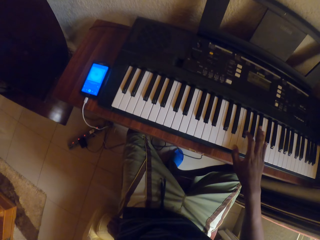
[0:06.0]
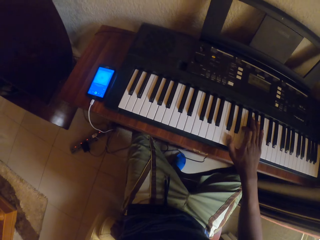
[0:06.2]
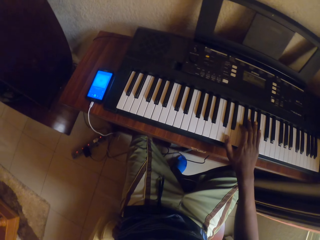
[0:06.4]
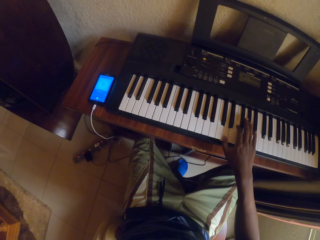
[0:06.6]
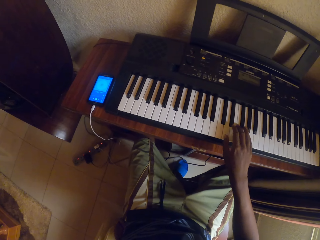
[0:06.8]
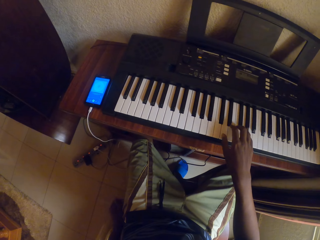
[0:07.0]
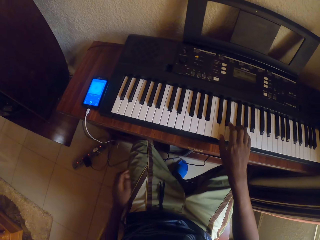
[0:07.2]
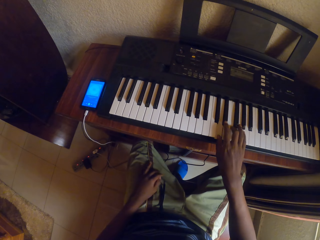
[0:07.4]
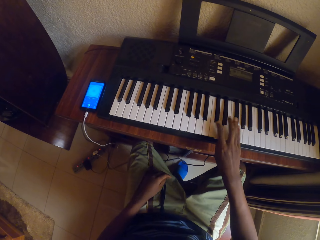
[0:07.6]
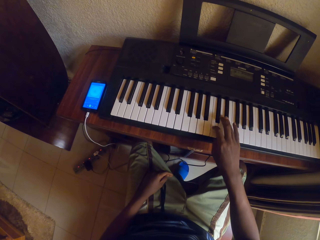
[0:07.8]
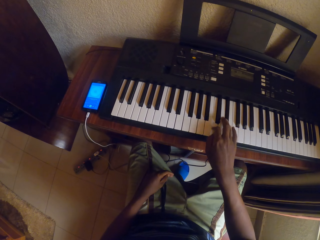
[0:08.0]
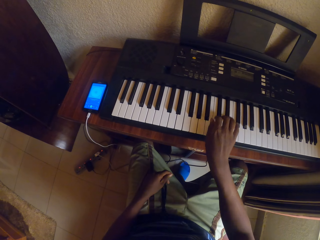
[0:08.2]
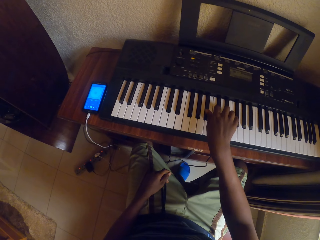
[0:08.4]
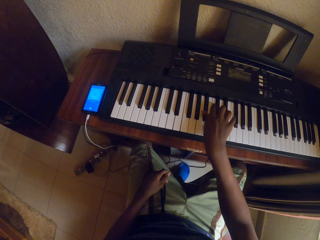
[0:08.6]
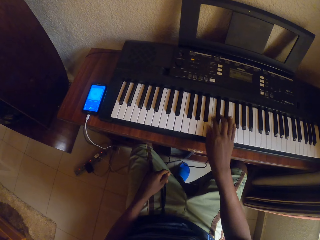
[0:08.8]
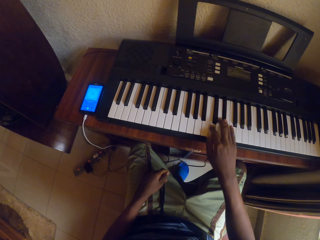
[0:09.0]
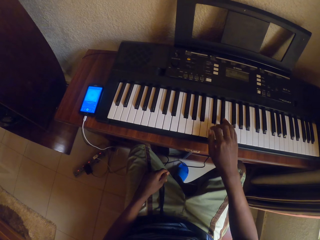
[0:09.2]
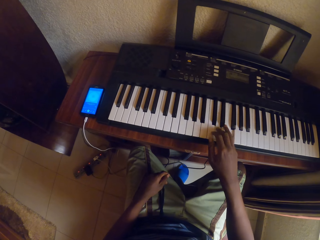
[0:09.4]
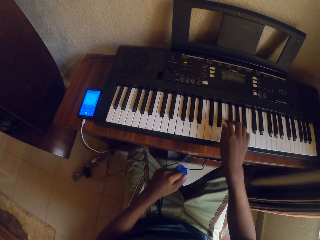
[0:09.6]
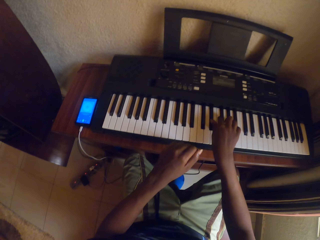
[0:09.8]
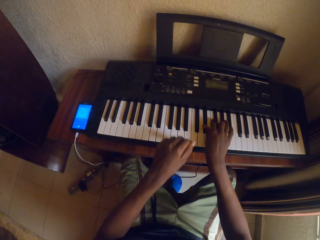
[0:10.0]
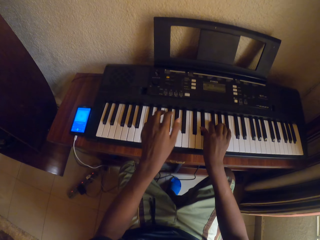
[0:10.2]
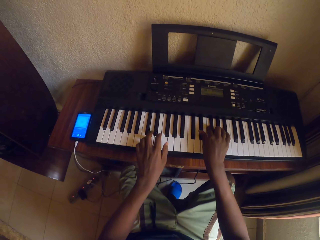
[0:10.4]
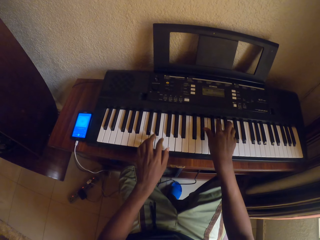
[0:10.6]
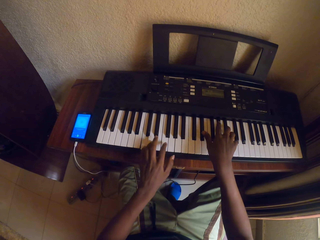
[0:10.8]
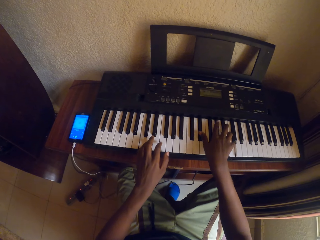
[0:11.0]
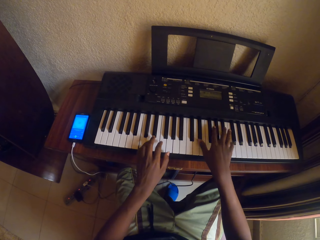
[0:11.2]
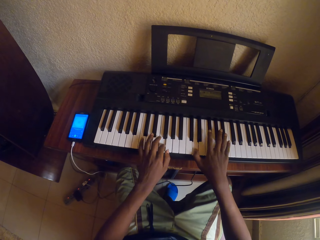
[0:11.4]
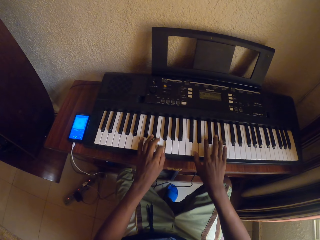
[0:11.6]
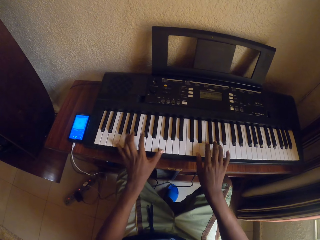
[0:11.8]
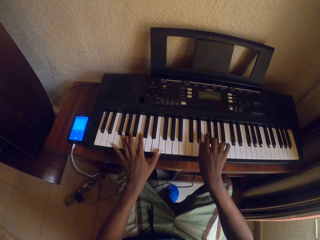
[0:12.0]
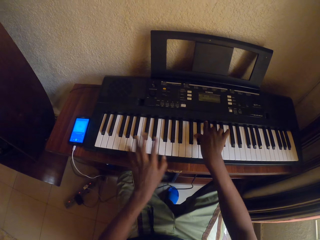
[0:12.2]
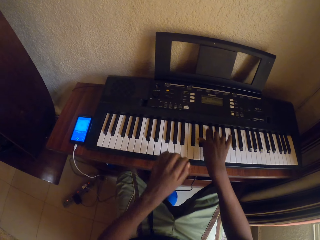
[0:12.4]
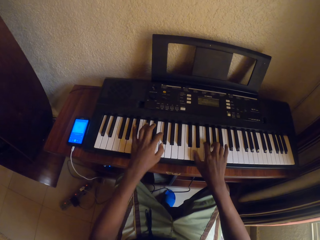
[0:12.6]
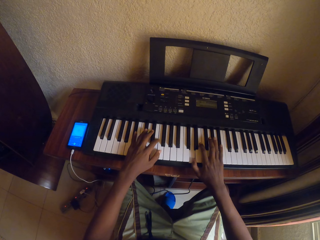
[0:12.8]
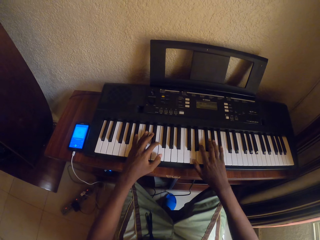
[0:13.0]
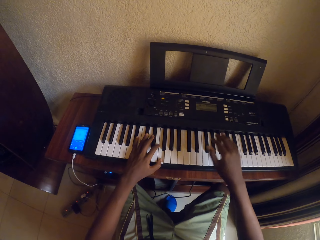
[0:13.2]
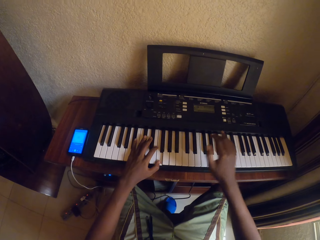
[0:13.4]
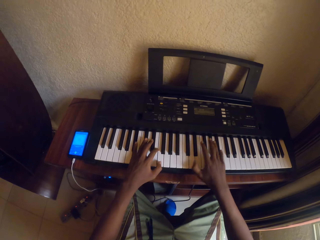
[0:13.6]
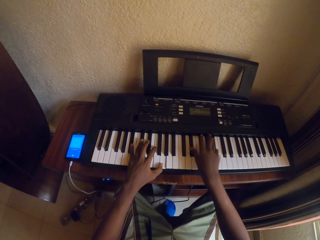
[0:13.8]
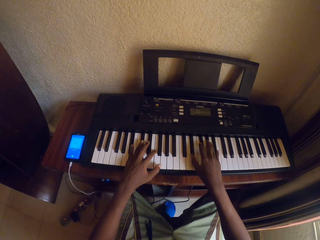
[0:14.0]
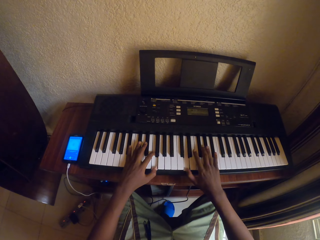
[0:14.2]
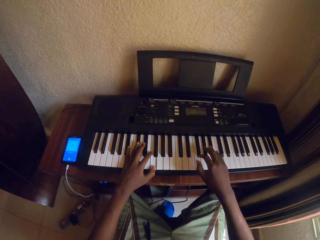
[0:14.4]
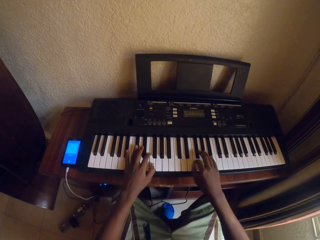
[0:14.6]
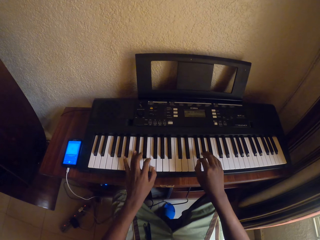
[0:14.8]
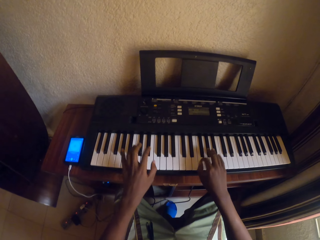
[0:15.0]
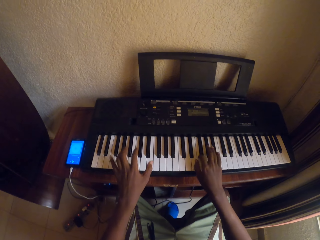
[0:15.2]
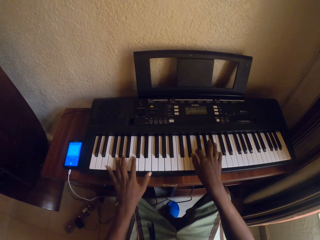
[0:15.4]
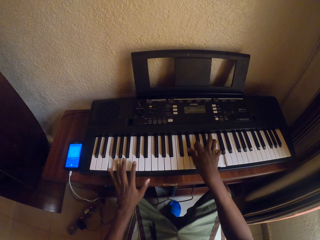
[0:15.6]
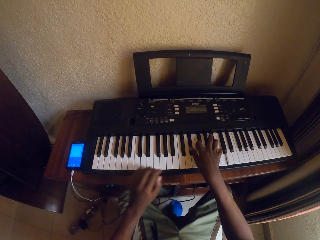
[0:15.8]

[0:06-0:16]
The camera wearer plays the piano with a hand. They play the piano with hands.

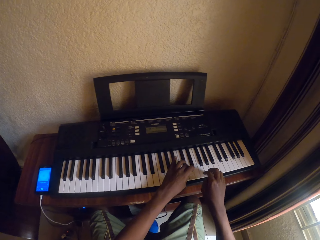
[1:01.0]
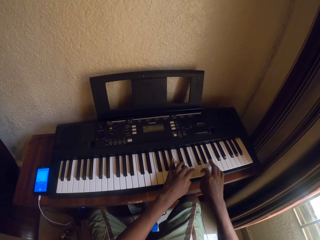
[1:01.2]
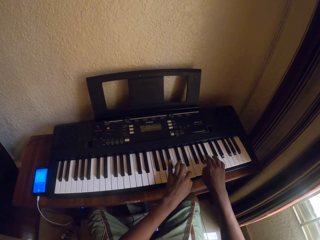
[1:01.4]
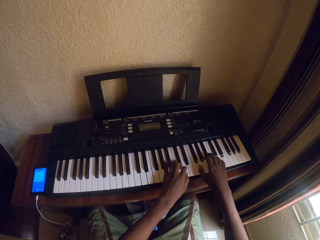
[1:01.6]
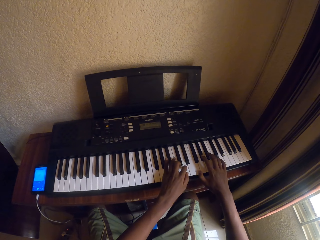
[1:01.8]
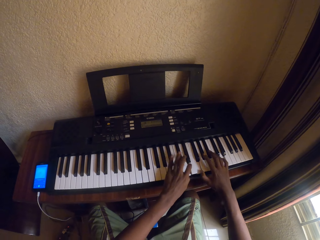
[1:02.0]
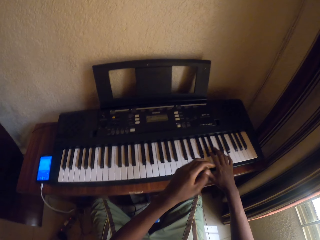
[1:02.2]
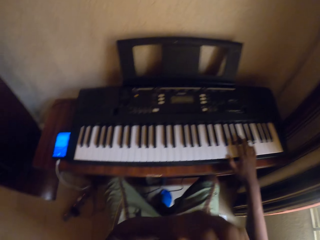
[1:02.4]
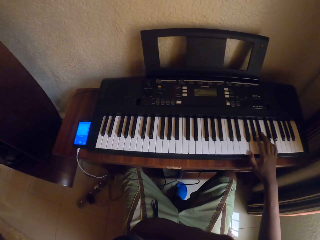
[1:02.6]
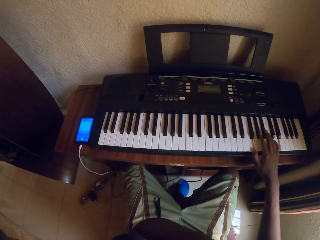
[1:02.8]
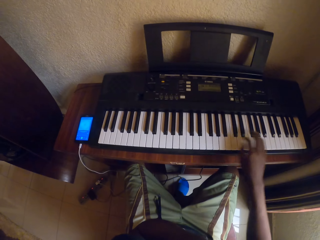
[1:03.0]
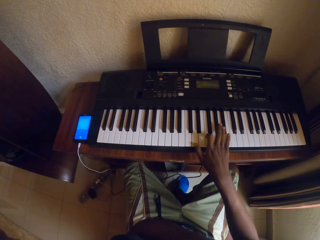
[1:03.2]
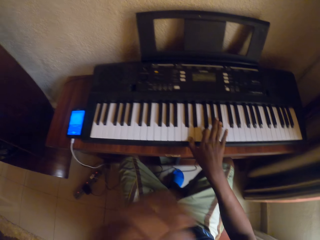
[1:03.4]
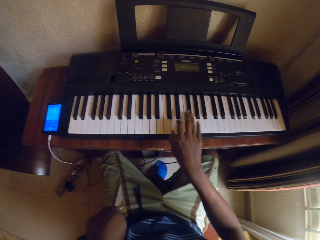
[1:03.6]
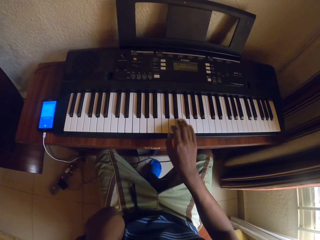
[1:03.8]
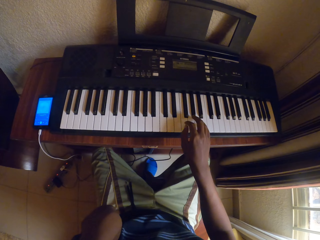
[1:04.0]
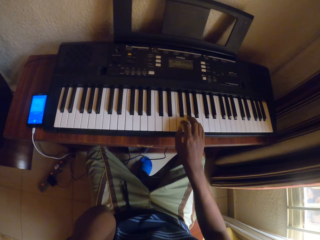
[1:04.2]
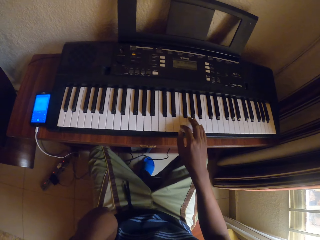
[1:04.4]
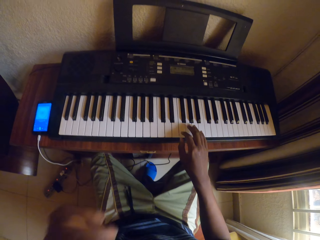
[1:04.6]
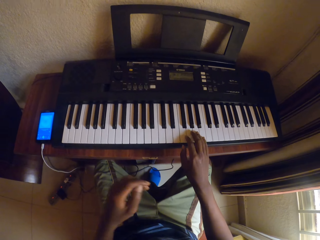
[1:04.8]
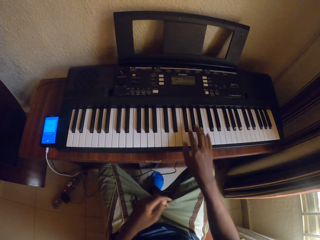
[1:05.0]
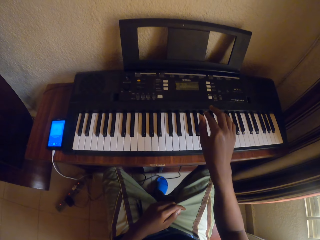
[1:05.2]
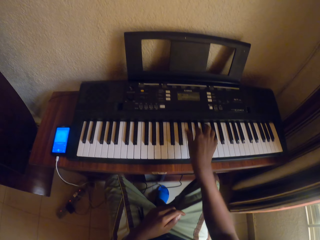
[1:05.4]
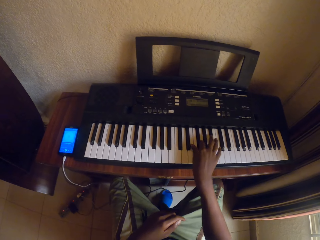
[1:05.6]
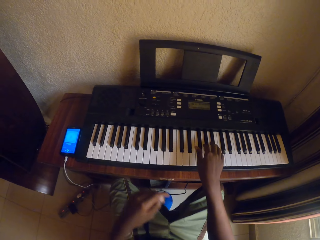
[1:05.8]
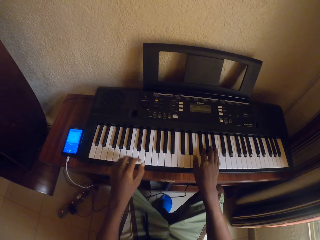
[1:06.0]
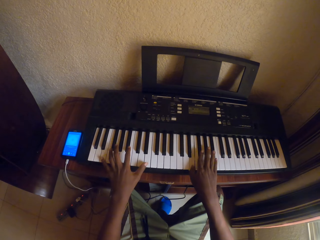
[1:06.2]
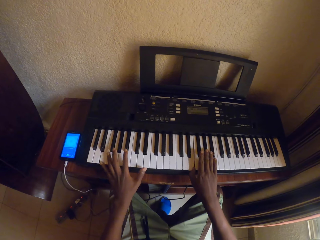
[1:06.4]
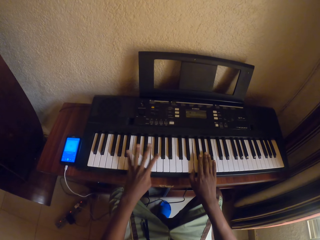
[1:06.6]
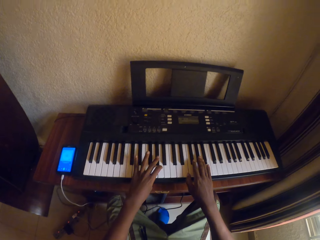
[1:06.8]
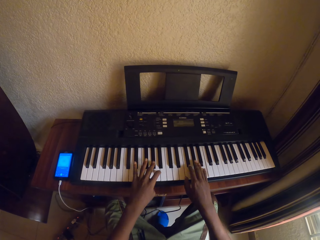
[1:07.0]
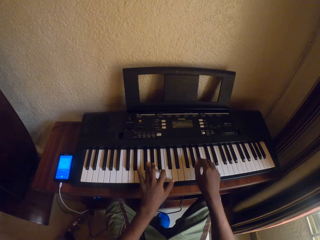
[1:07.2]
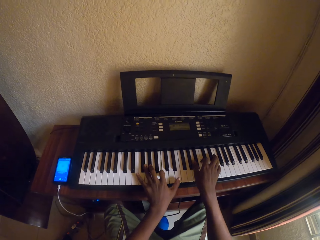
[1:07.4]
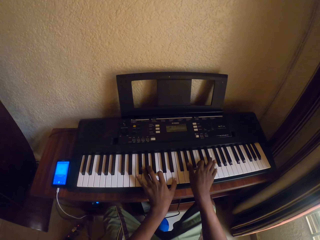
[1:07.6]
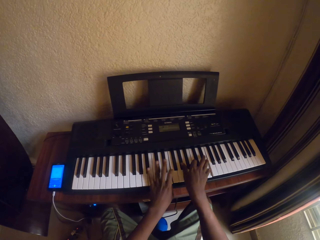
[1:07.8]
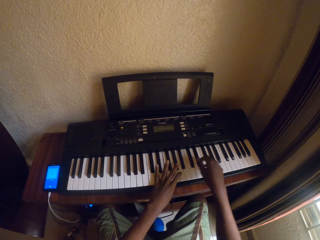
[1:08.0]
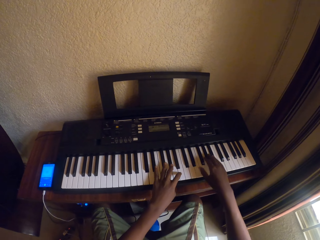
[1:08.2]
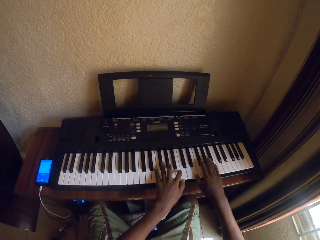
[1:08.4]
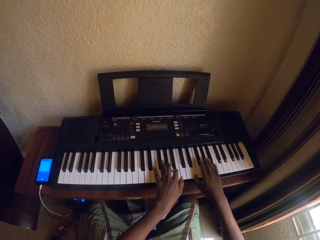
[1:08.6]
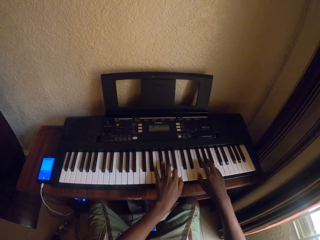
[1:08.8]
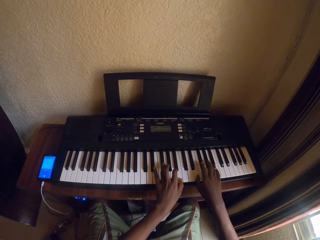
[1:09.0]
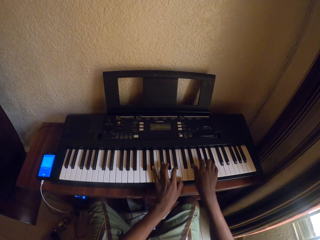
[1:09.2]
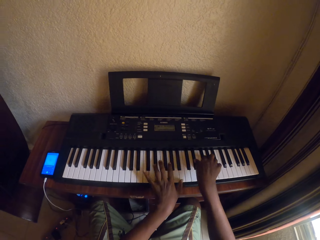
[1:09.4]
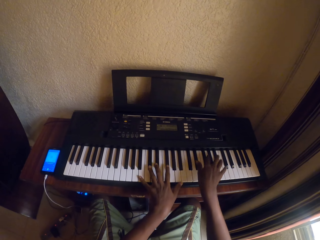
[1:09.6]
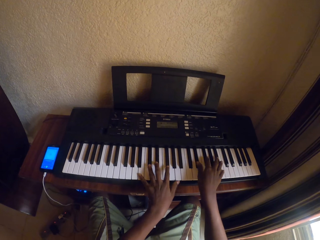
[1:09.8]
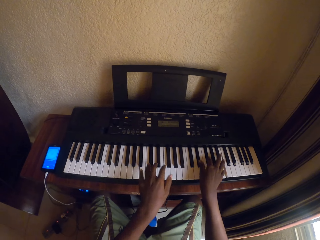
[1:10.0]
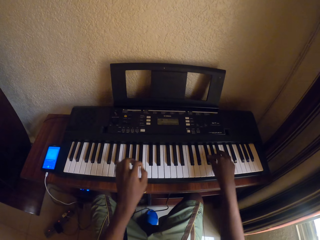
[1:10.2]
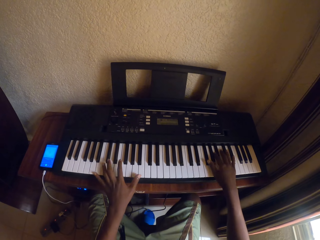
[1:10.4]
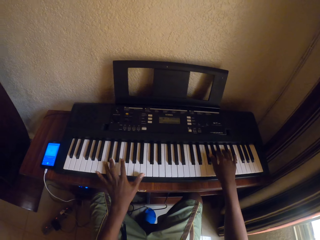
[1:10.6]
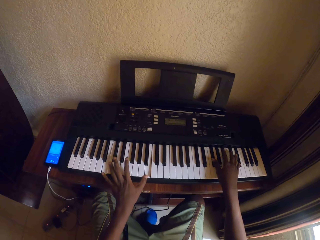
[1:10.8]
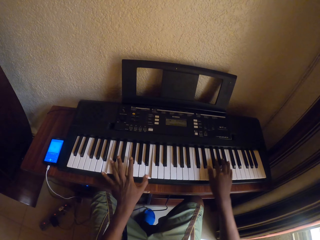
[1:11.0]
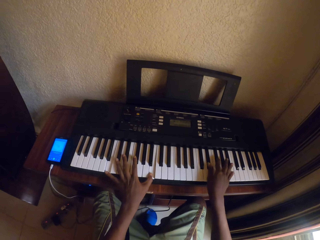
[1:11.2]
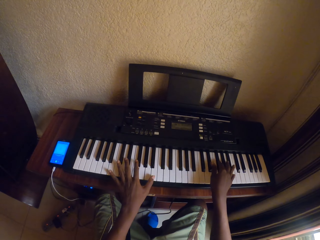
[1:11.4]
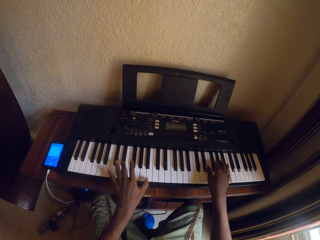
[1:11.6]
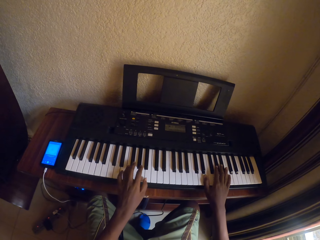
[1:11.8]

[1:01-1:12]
The camera wearer folds a hand. They scratch a face with a hand. They play the piano with a hand. They play the piano with hands.
